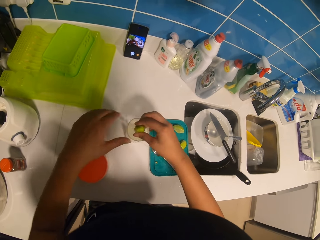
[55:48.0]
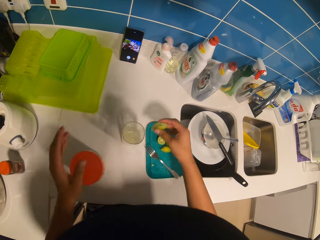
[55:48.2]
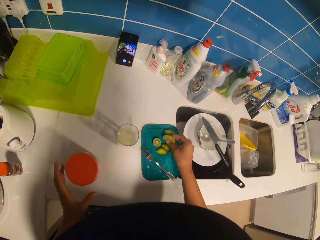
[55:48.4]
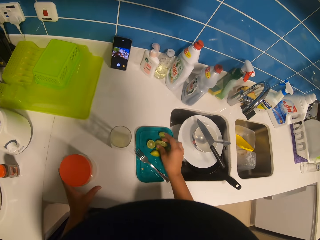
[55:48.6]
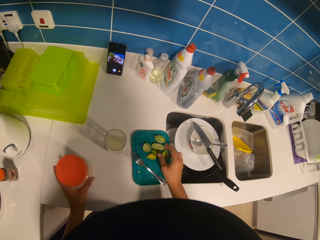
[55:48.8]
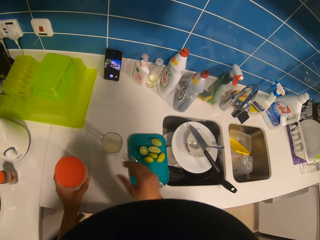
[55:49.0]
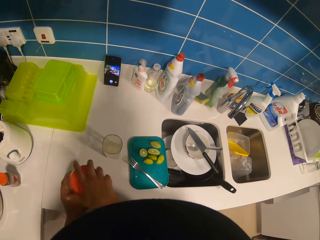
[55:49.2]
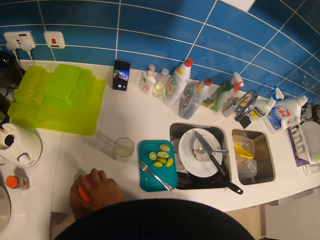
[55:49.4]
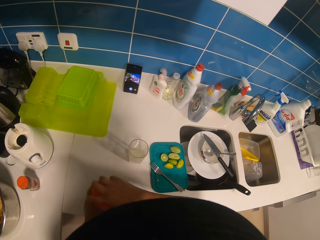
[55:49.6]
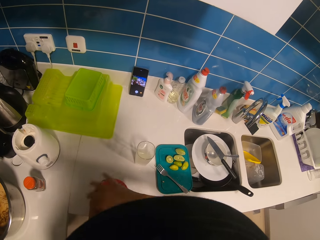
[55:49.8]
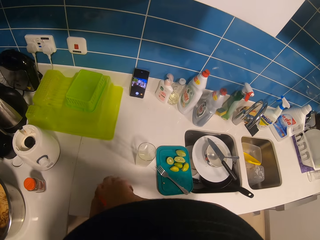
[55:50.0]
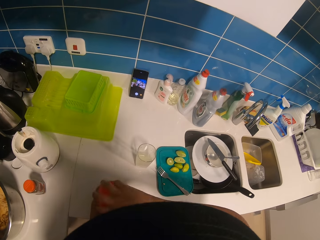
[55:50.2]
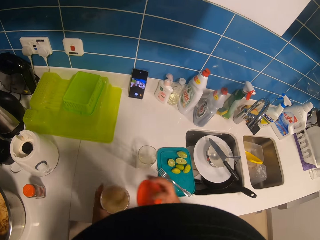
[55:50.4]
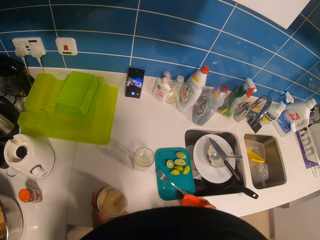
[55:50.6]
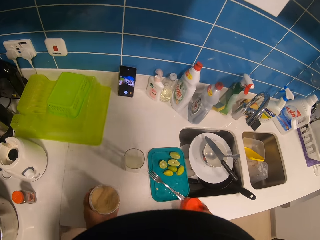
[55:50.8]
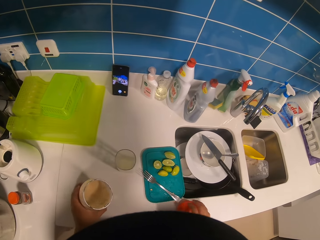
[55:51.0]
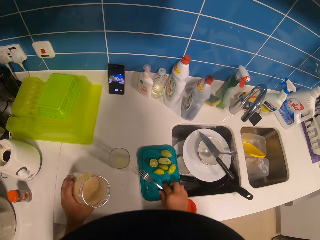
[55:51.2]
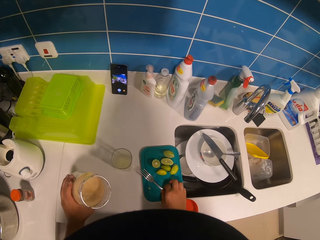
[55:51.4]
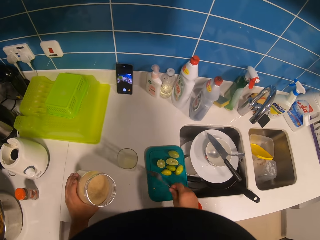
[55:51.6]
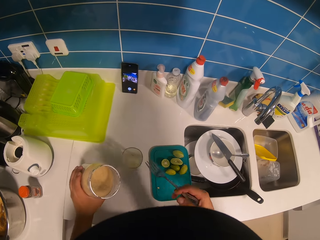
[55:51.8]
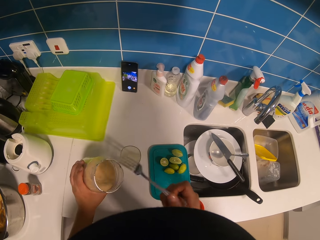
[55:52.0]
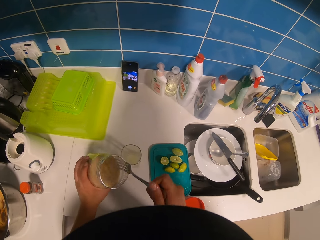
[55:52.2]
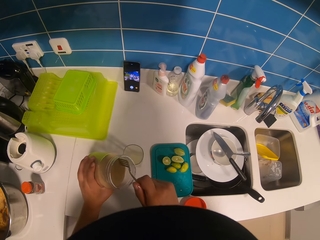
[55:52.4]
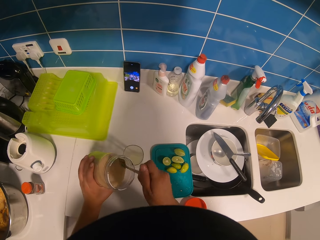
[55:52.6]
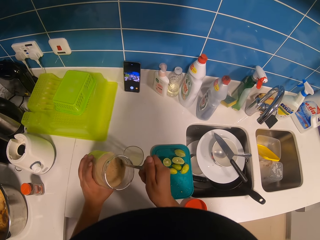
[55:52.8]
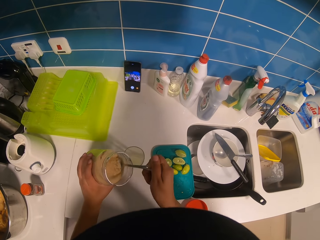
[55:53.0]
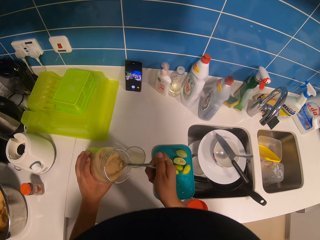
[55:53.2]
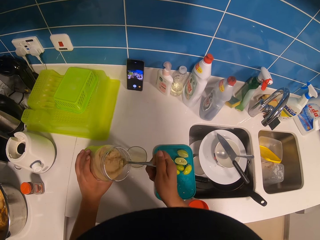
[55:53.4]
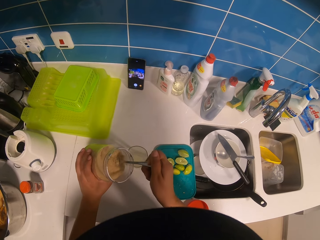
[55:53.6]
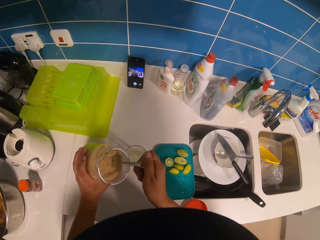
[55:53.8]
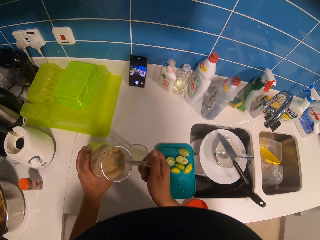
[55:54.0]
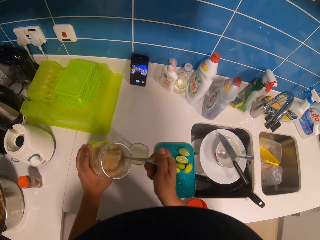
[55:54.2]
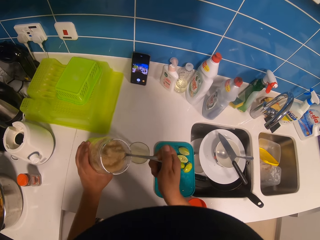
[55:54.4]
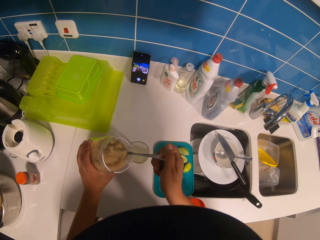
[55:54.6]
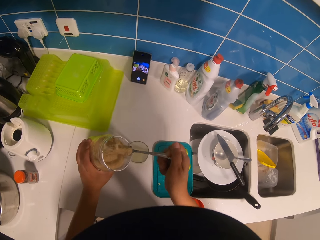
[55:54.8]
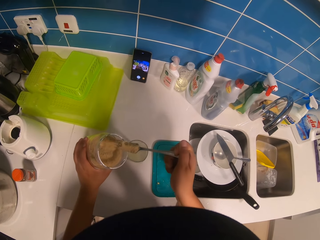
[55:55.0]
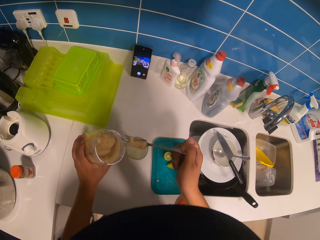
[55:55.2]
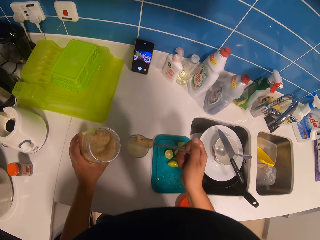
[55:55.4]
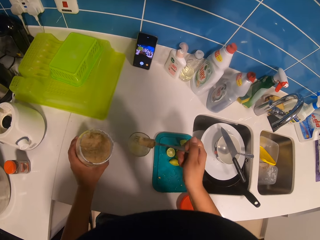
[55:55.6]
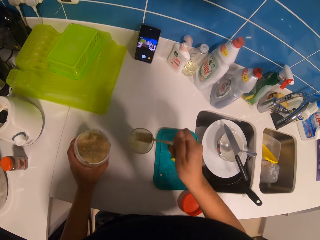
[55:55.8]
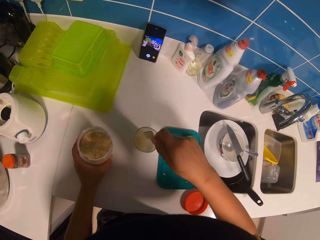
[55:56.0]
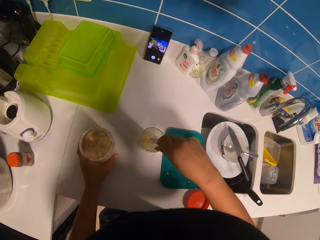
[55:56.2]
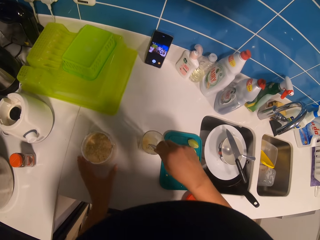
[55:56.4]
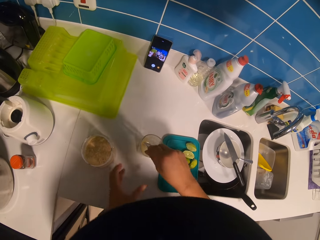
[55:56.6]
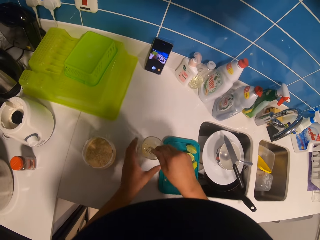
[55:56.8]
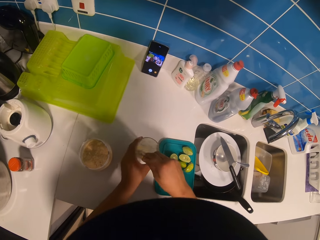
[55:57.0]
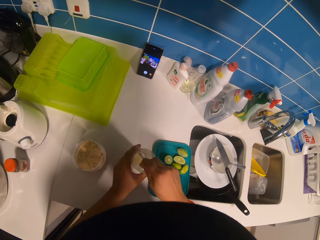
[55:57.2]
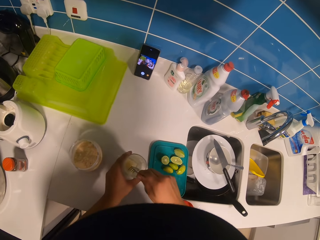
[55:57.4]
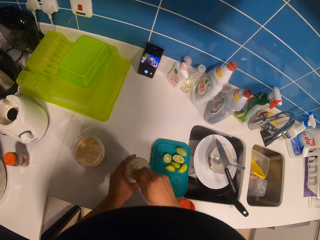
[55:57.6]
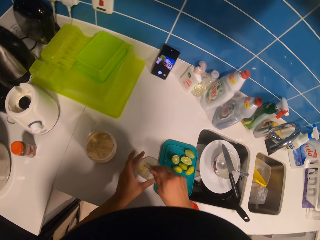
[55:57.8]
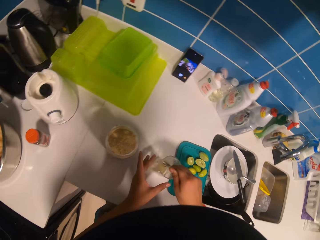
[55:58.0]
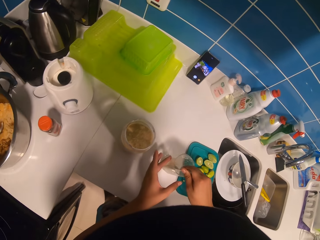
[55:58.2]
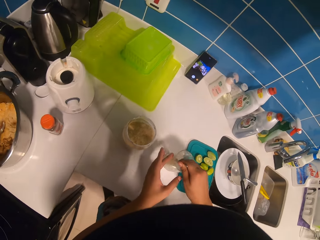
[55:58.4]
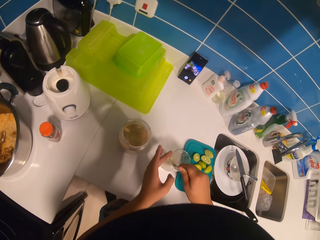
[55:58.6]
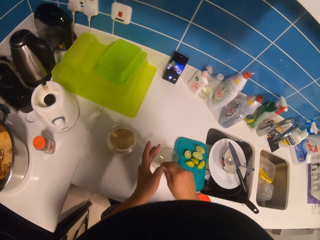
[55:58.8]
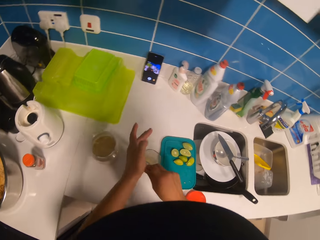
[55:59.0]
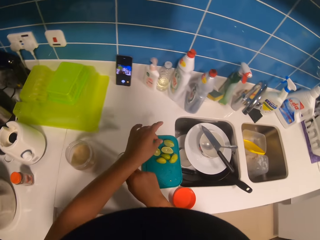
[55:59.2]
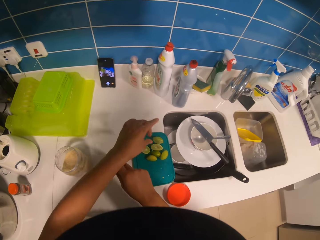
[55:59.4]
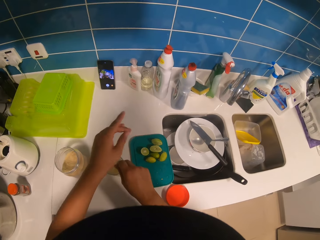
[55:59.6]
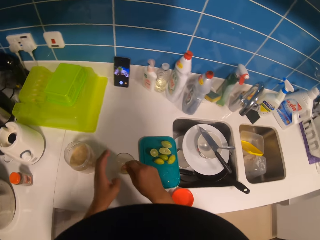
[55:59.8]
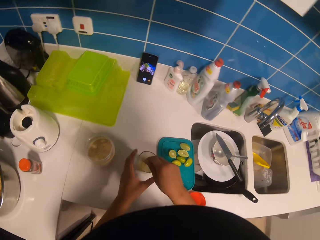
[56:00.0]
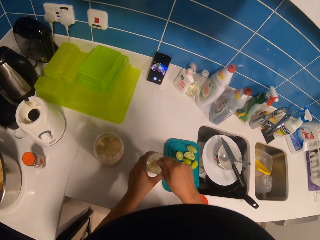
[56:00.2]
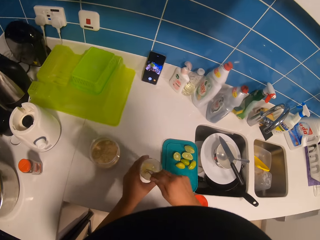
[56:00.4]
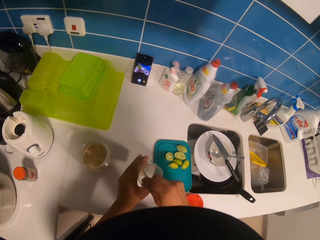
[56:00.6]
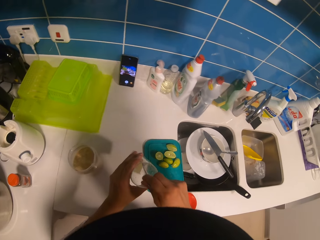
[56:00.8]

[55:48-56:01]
The camera wearer drops the lemon peel on the chopping board. They hold the plastic container of sugar with the left hand, open the plastic container with the right hand and drop the container lid on the cabinet. They lift the container of sugar from a countertop. They pick up the fork from the lid with the right hand. They scoop sugar from the container. They pour sugar in the glass of lemon juice. They hold the glass with the left hand. They stir the lemon juice using the fork.

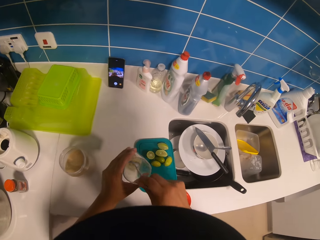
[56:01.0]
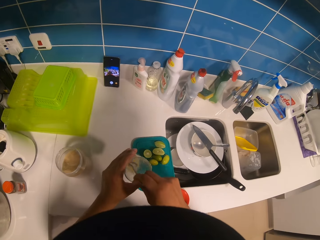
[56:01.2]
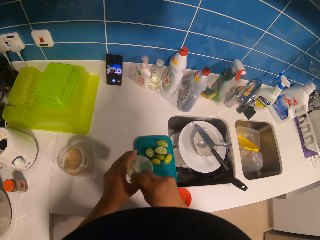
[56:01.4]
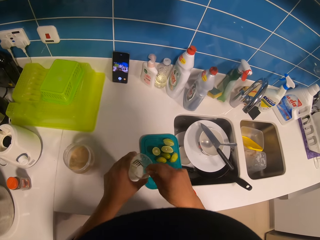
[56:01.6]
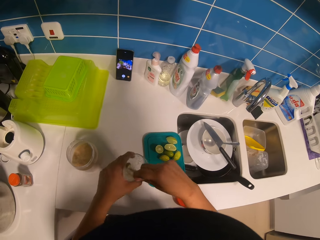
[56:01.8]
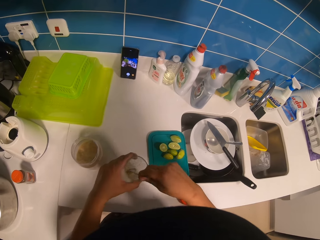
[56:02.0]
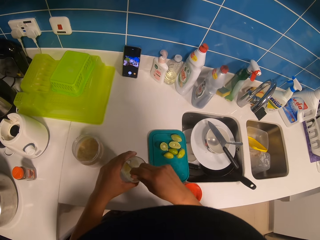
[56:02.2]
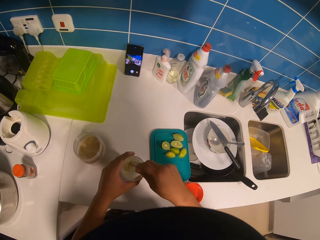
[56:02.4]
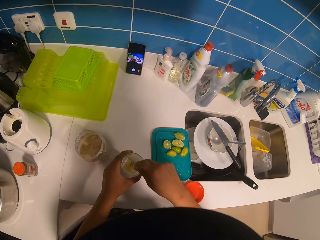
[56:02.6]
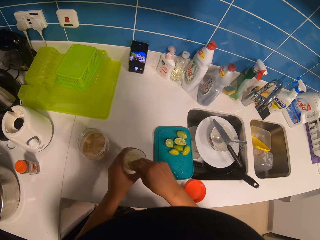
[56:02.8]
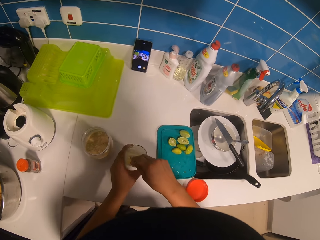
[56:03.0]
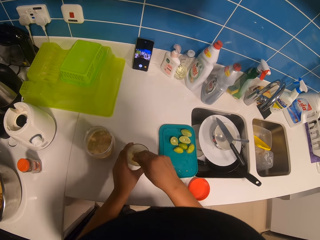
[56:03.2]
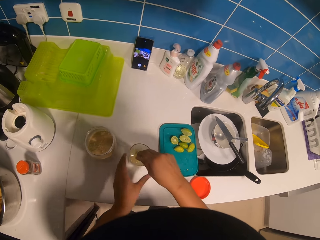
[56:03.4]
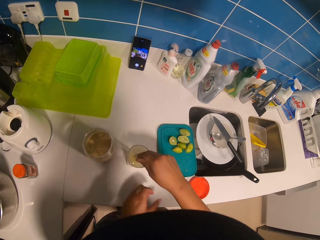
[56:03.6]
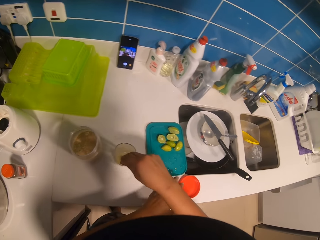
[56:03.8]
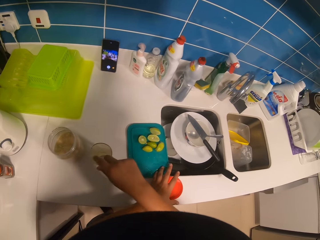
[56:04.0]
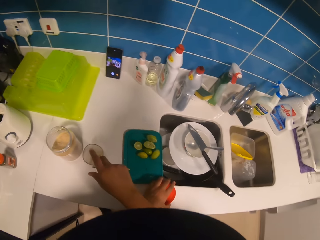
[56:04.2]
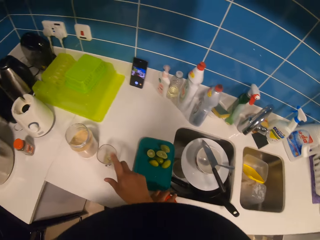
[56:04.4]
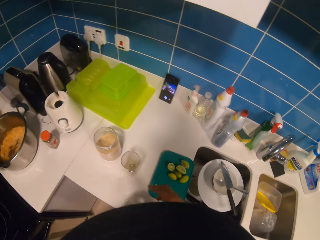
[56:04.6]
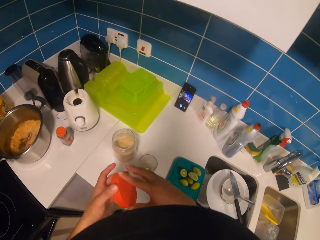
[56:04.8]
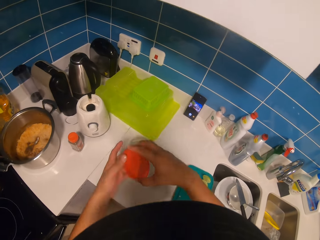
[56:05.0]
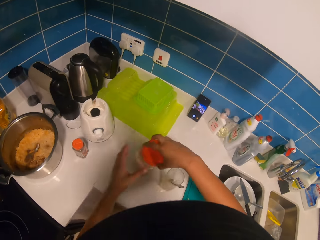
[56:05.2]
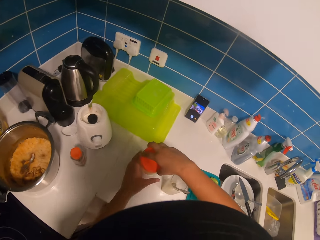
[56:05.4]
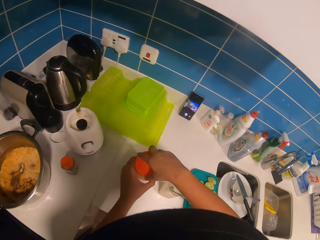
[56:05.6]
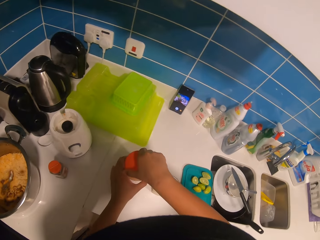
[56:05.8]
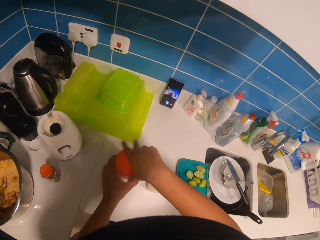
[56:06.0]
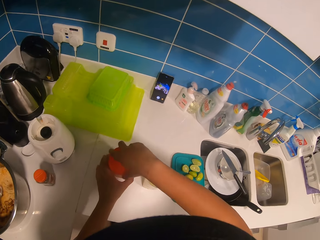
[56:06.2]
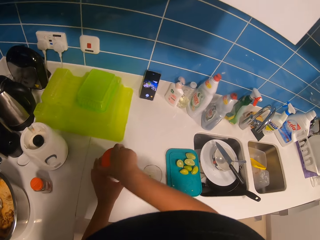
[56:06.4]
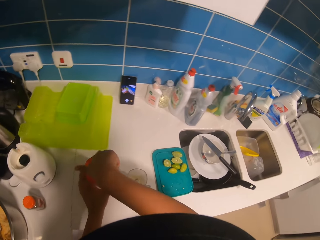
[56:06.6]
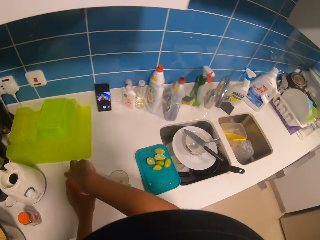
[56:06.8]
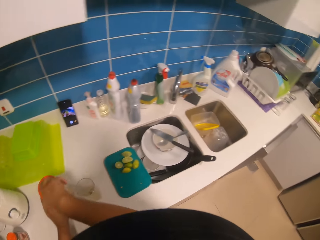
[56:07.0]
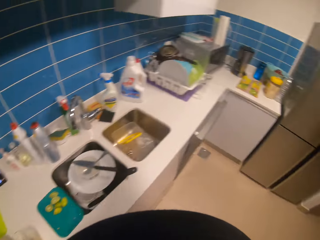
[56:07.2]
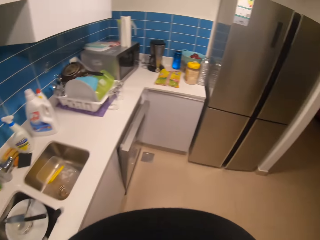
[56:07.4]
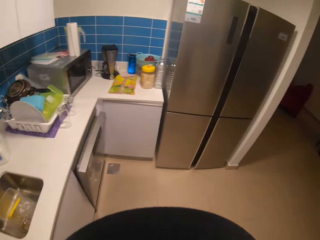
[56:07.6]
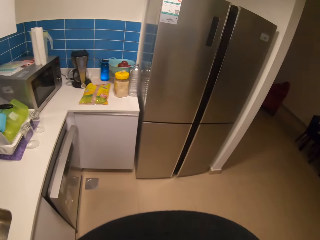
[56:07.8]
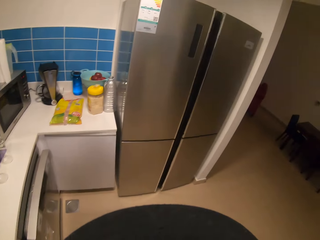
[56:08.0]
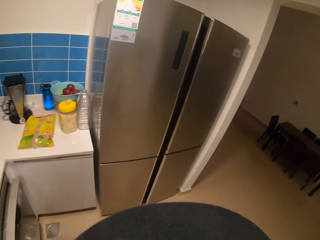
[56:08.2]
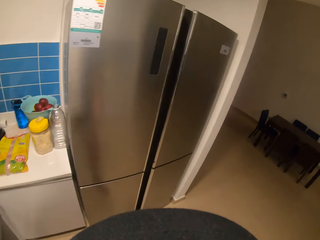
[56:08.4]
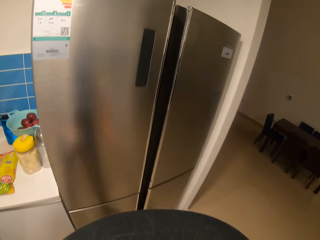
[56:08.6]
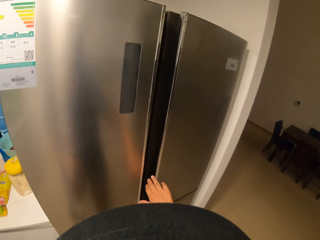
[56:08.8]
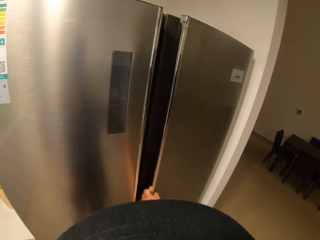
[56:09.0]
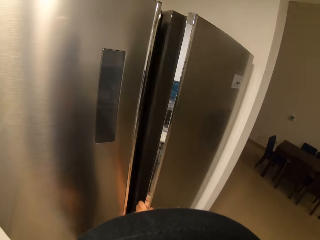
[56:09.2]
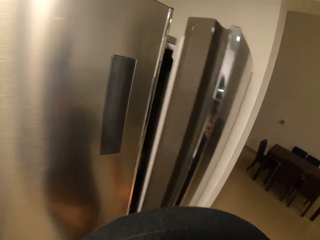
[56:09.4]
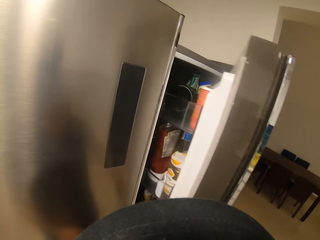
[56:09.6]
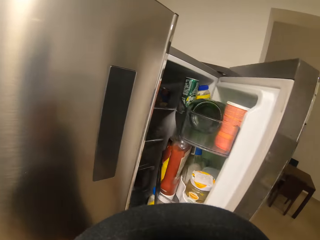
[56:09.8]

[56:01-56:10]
The camera wearer drops the glass on the cabinet. They stir the lemon juice using a fork. They pick up the container lid with the left hand. They close the plastic container. They walk in the kitchen. They open the fridge with the right hand.
